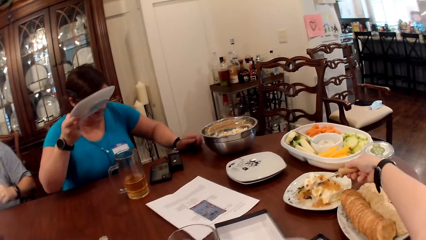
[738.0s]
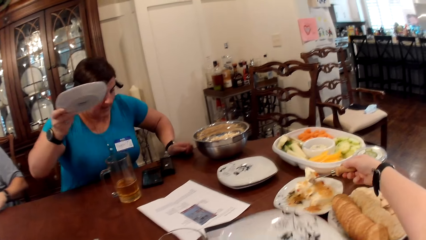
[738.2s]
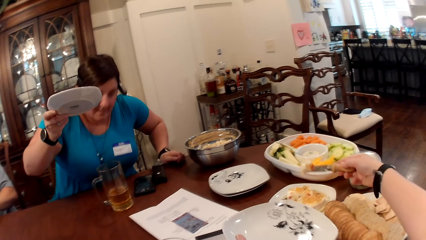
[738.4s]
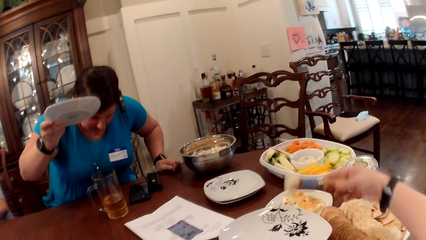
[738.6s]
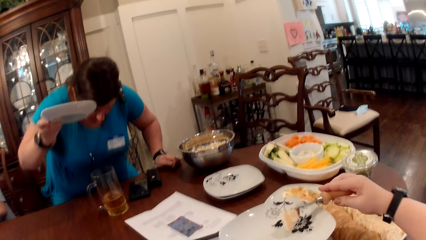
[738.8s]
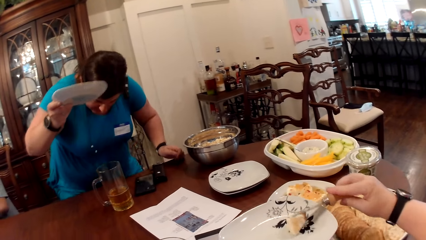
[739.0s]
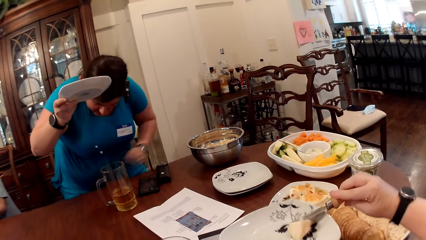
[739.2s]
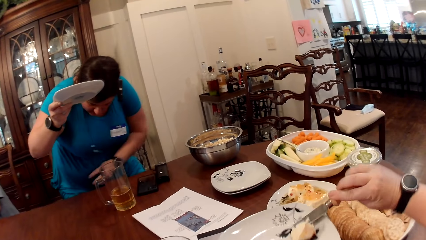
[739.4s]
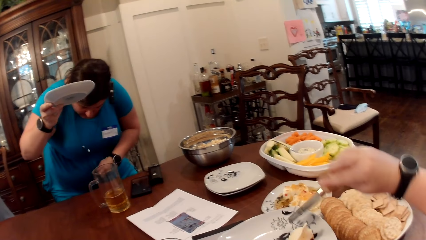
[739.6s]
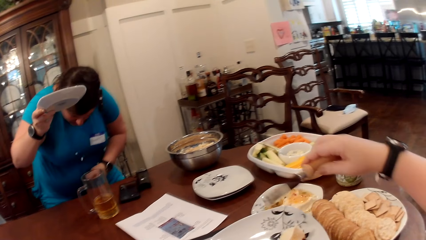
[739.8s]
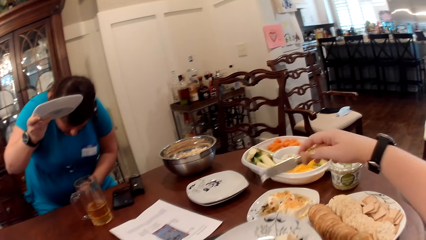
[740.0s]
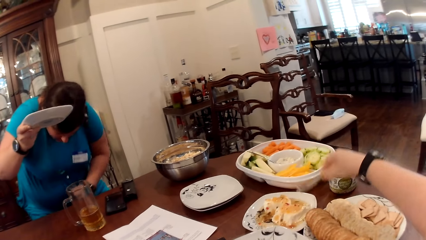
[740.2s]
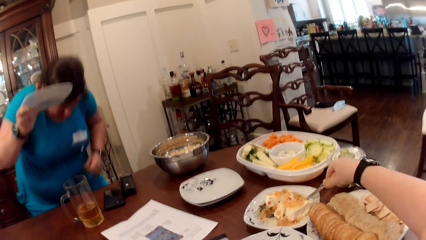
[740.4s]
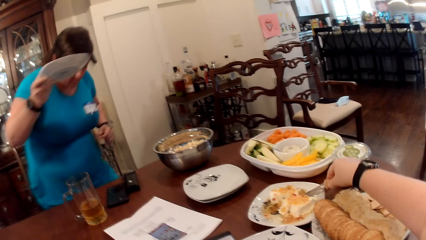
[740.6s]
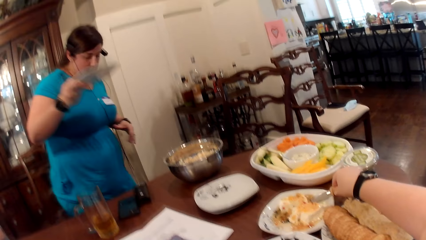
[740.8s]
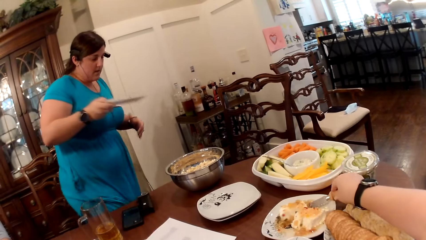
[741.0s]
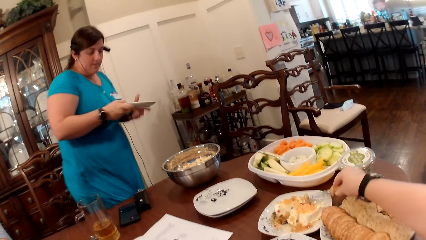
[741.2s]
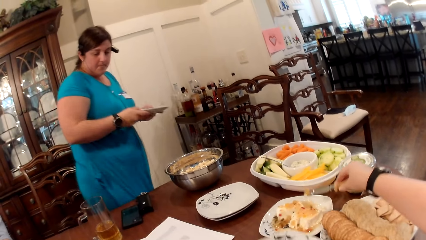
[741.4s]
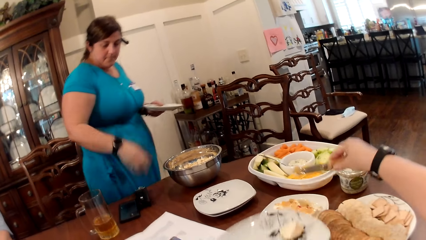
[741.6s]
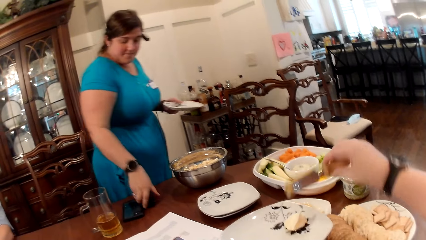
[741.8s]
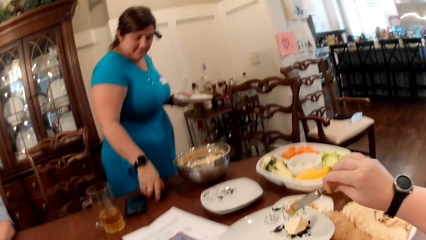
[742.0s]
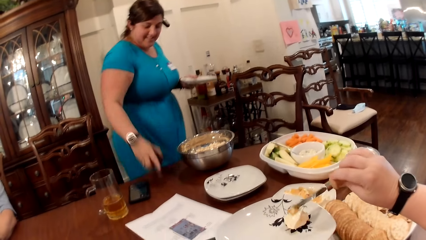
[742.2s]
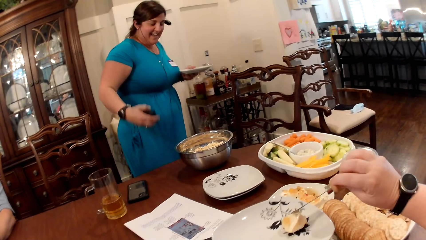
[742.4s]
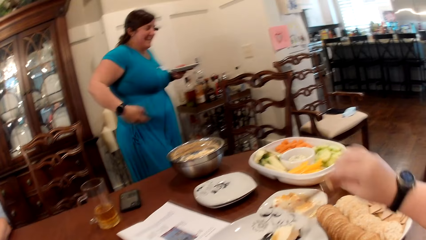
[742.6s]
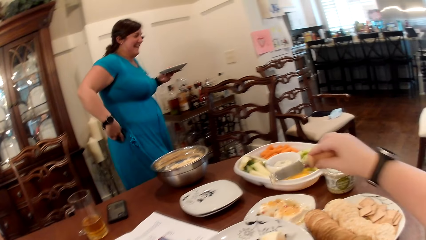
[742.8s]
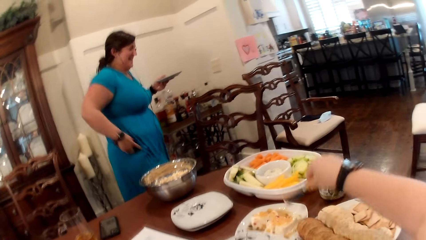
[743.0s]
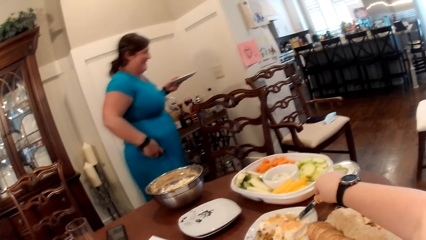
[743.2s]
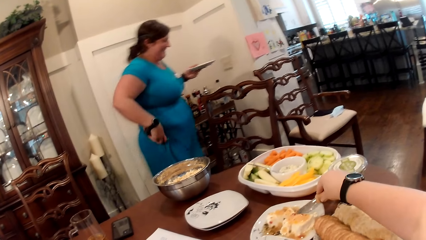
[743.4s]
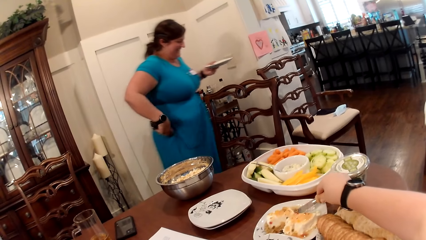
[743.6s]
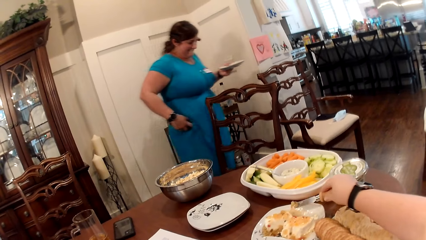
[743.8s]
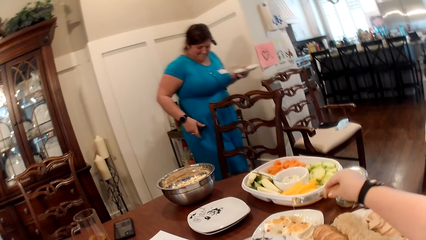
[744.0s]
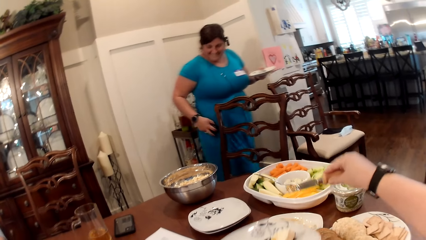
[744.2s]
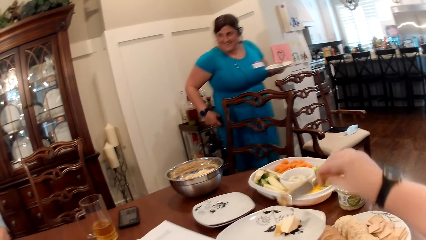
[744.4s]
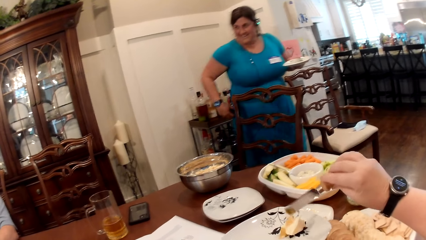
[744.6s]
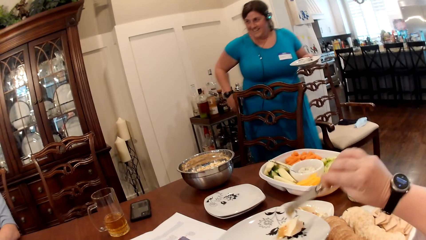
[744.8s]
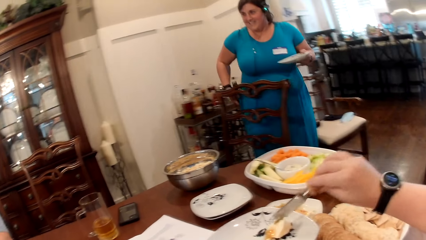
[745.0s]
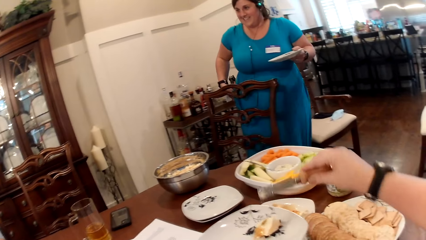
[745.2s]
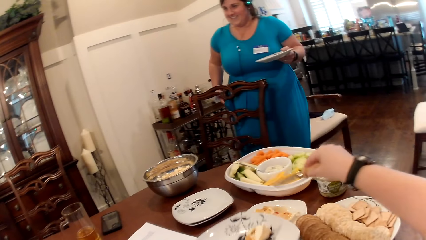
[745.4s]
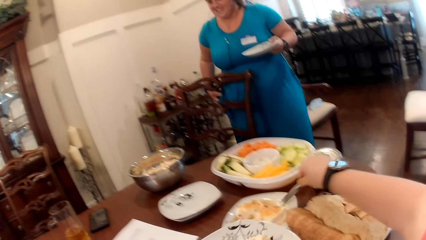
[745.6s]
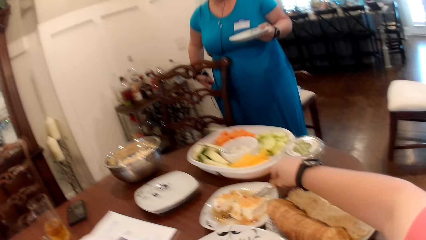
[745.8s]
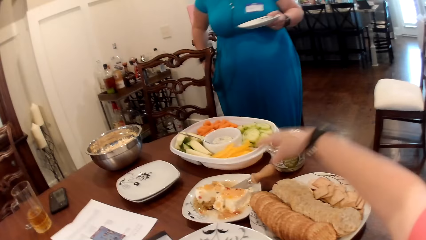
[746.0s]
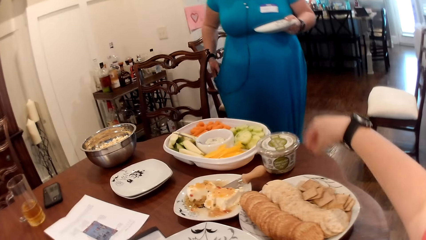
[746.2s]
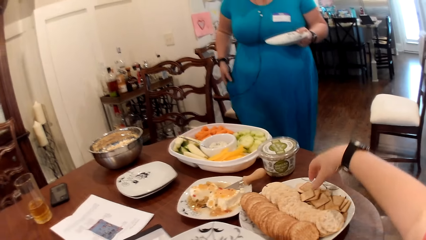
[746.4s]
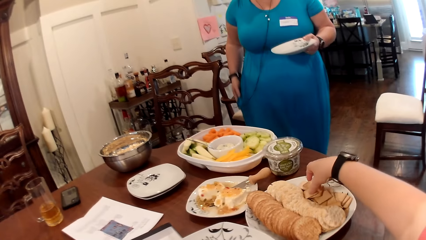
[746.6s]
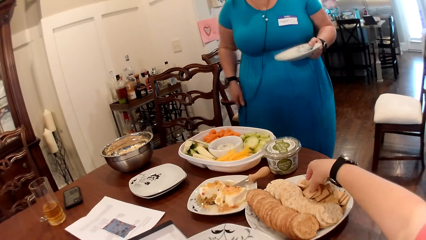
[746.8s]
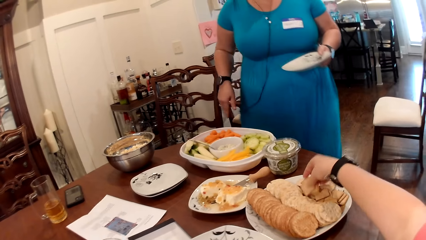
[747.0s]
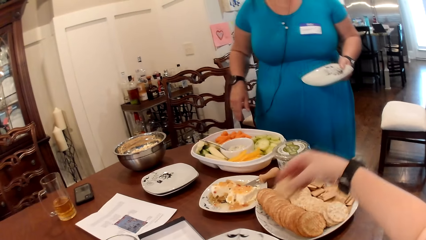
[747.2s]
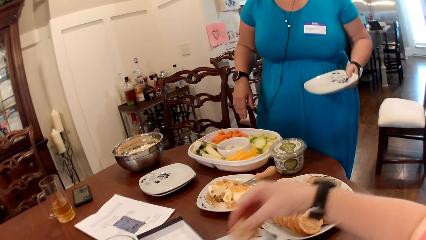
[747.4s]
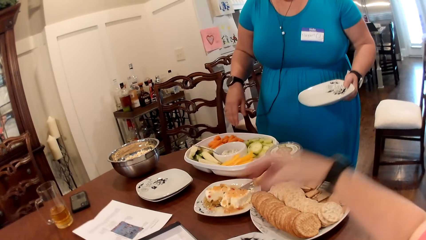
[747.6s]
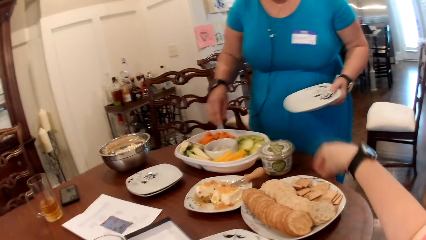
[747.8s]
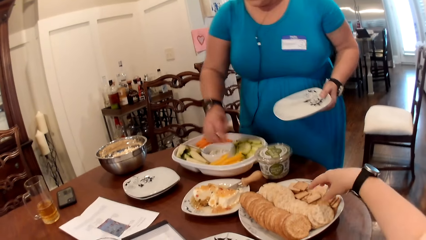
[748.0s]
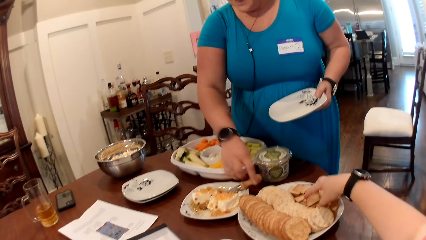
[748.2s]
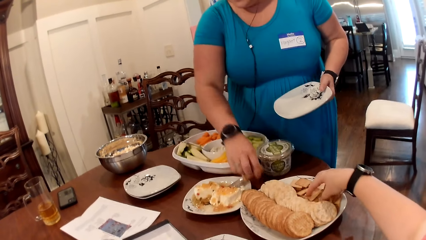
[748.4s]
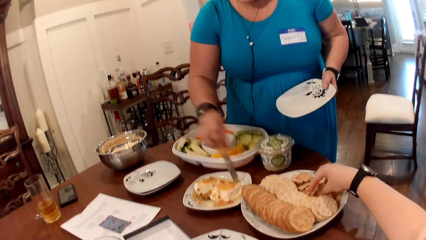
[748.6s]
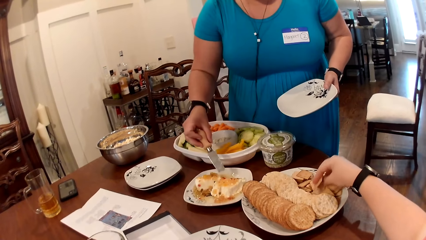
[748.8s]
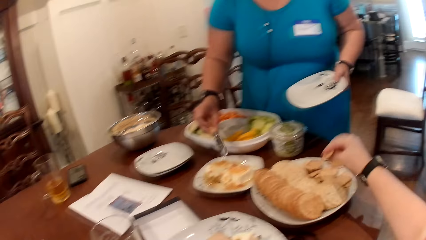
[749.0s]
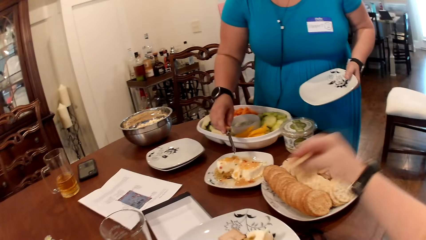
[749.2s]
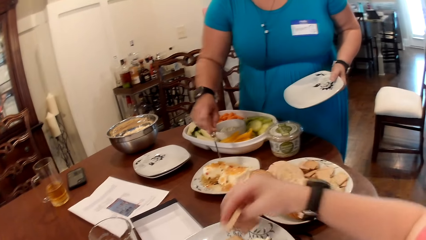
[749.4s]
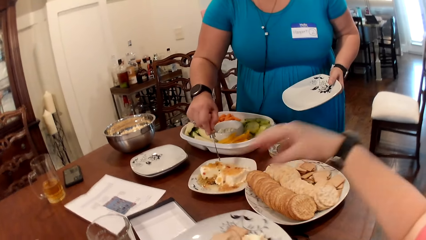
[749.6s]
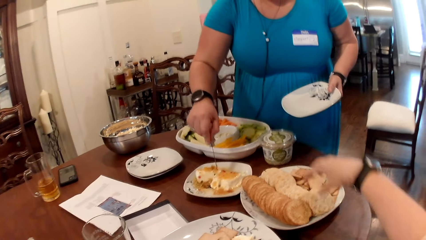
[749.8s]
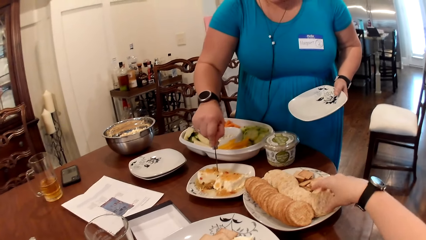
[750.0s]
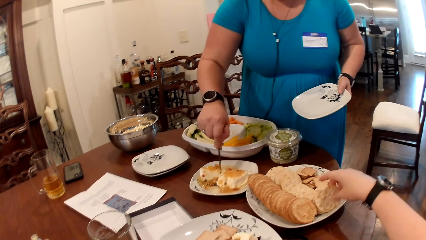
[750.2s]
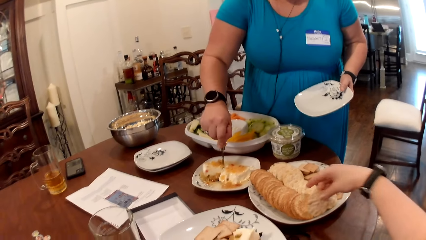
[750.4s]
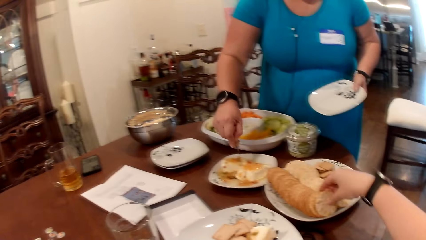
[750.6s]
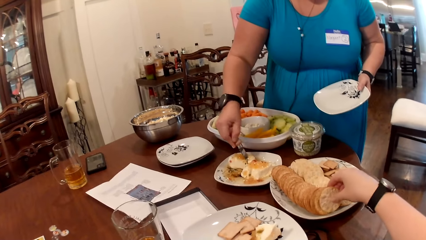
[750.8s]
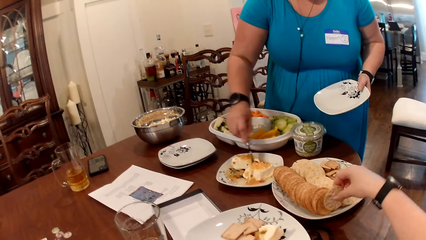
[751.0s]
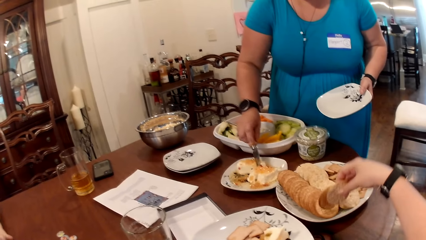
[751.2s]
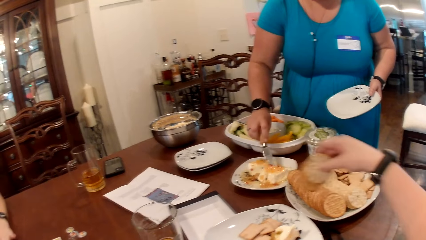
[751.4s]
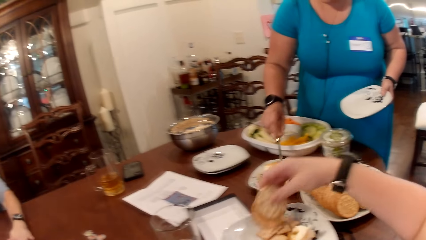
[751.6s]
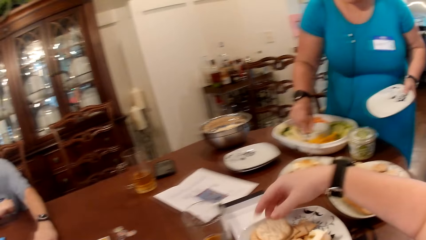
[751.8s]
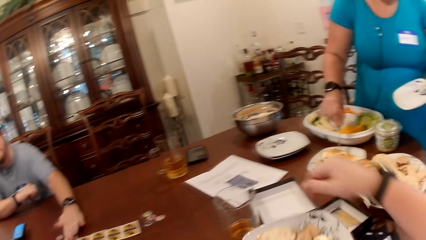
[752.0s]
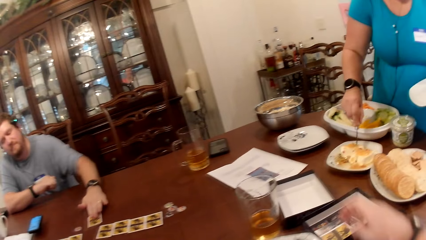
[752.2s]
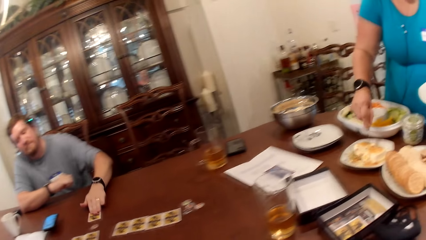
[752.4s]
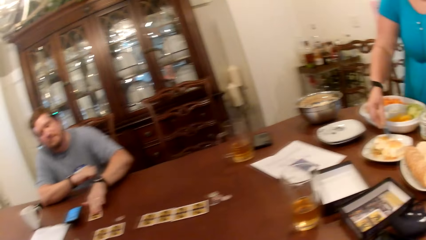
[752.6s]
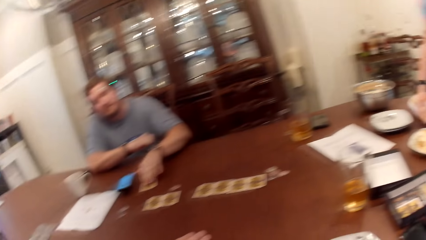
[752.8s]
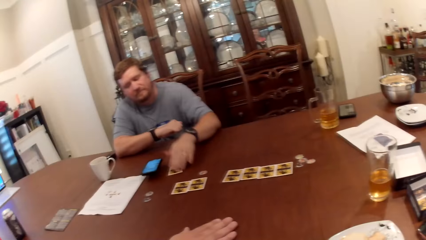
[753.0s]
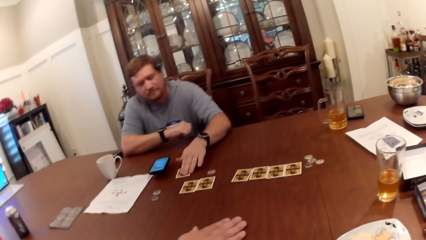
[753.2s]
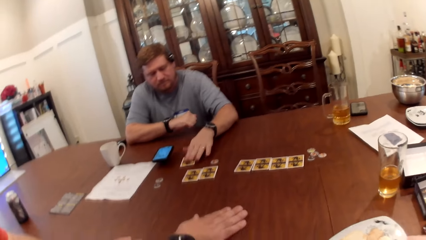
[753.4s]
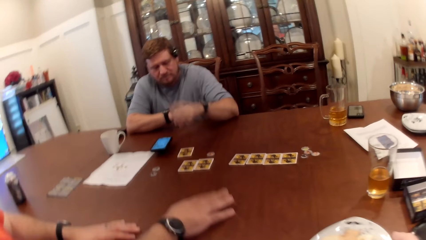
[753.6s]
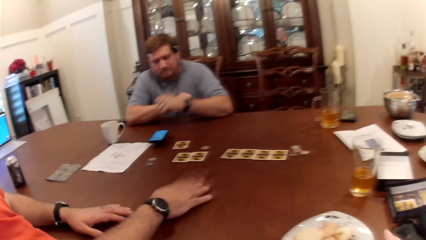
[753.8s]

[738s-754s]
A woman stands from her chair. The camera wearer puts the cake or cheese in the plate in her left hand. She converses with a man. The woman passes the plate in her right hand to her left hand. The camera wearer takes cake with the cake knife in her right hand. The woman picks up a recording device on the table with her right hand. The camera wearer puts the cake in the plate in her left hand. The woman walks to the other side of the table and puts the recording device in her pocket. The camera wearer scoops the cheese using a knife. She puts the cheese on the plate. Another man converses with the camera wearer. The camera wearer drops the cake knife in her right hand in the plate. She picks up biscuits from a plate on the table with her right hand. She puts the biscuits in the plate in her left hand. She picks up biscuits from the plate on the table with her right hand. The woman picks up a cake knife on a plate with her right hand. The camera wearer puts the biscuits in the plate in her left hand. The woman cuts the cake in the plate with the cake knife in her right hand. The woman scoops the cheese using the knife. The camera wearer picks up biscuits from the plate on the table with her right hand. She puts the biscuits in the plate in her left hand. The first man adjusts a card on the table with his left hand. The camera wearer puts the plate in her left hand on the table. The first man touches the card.
